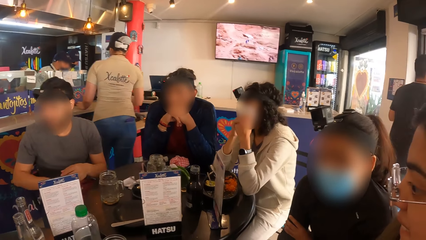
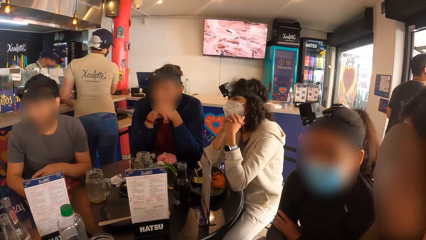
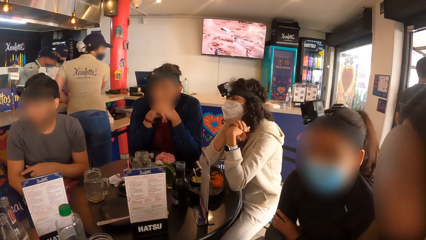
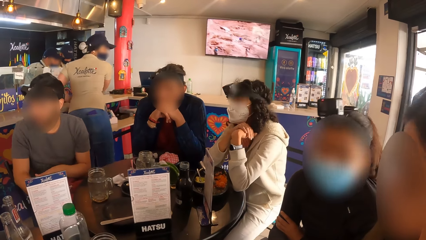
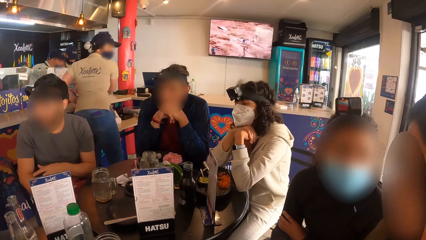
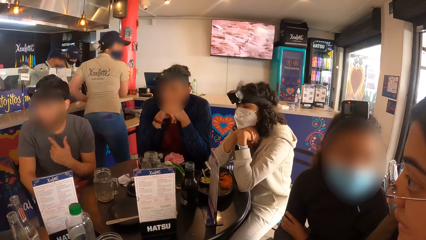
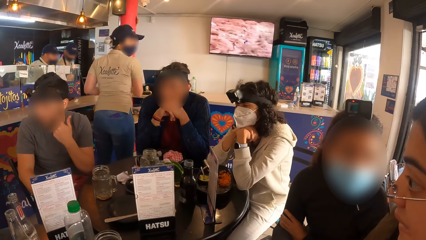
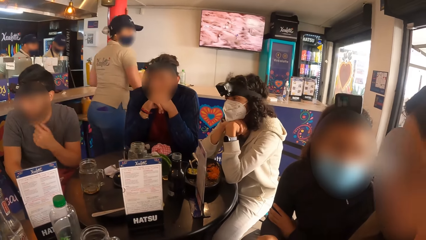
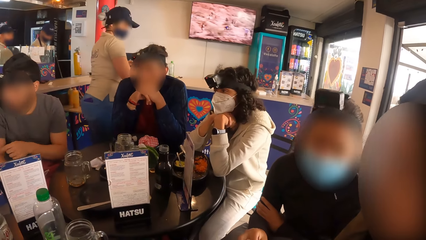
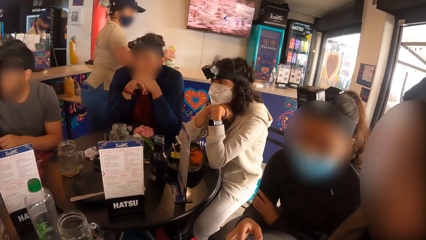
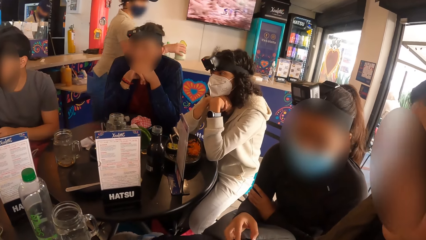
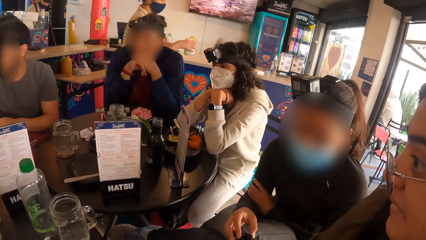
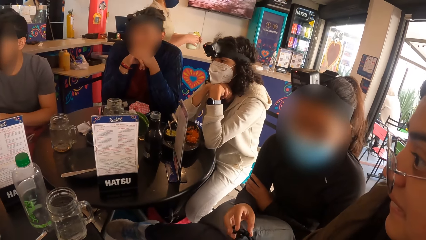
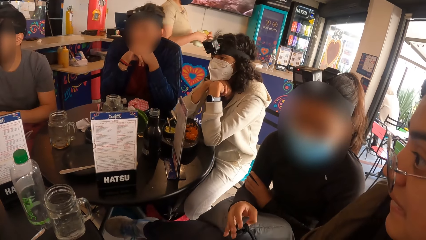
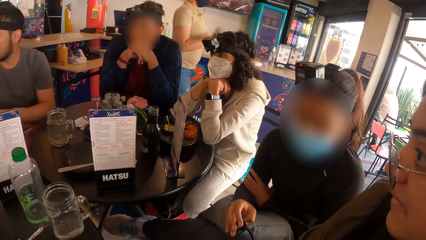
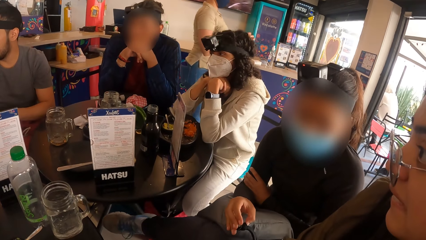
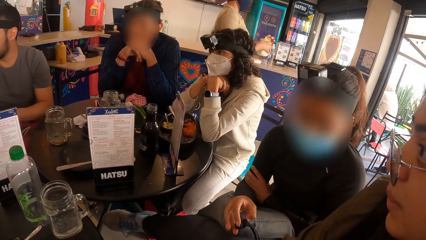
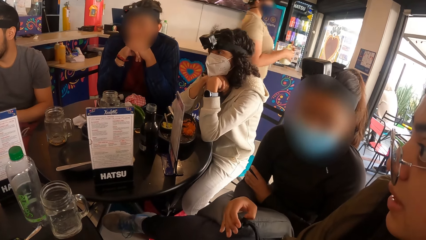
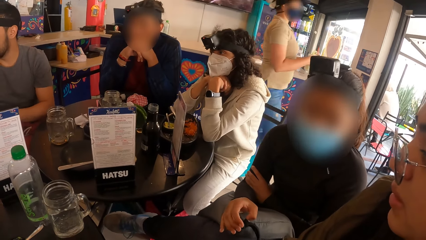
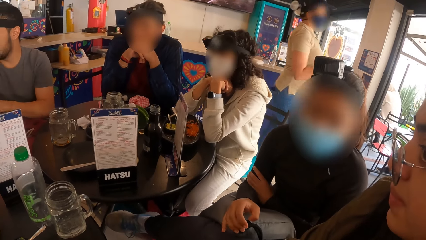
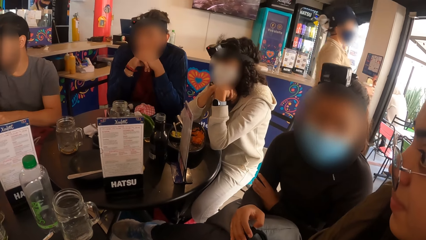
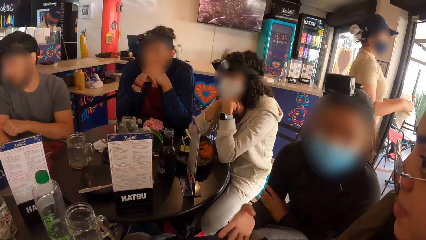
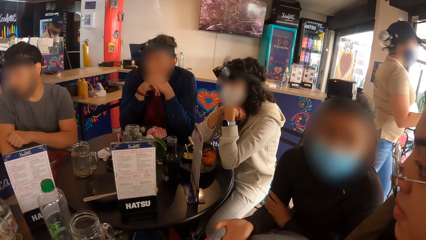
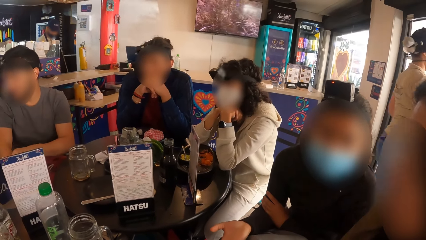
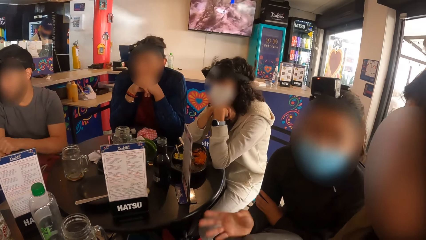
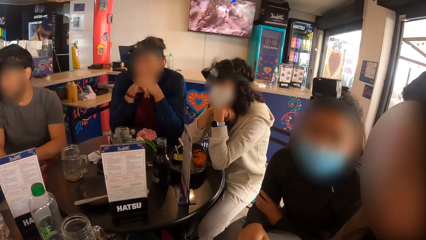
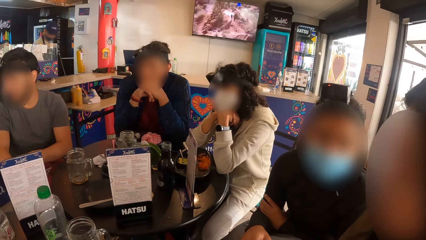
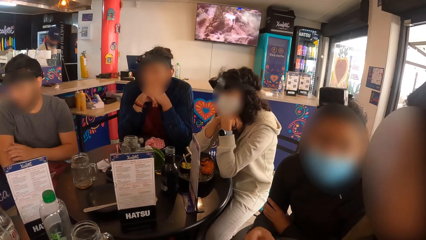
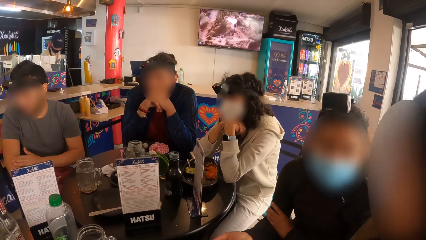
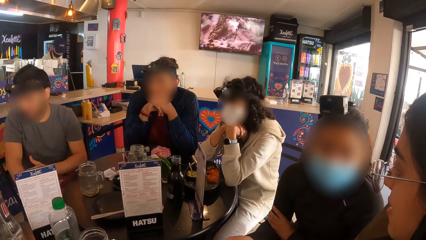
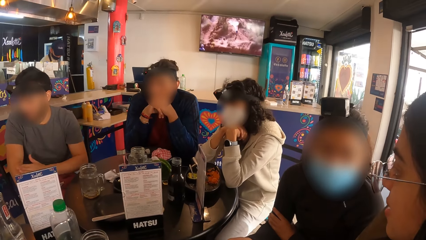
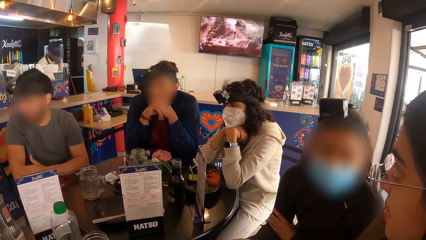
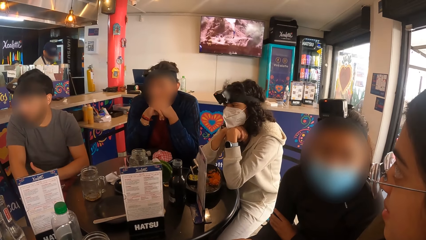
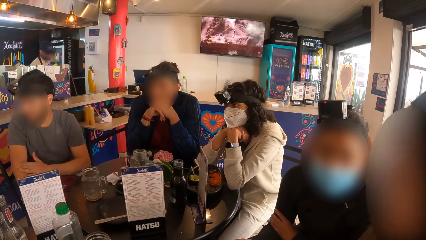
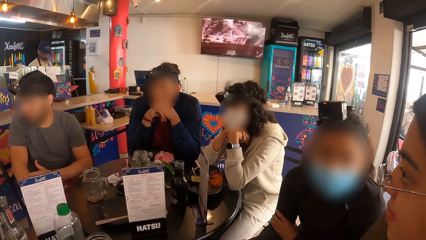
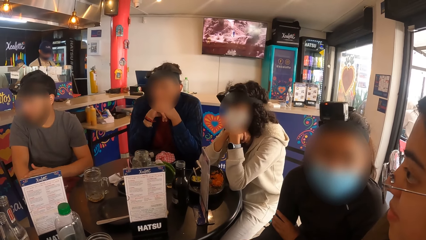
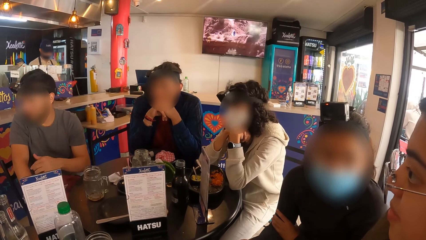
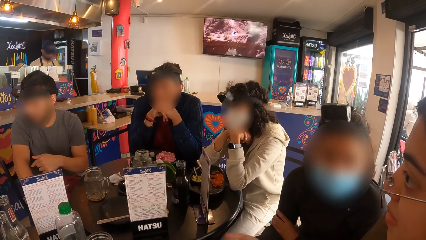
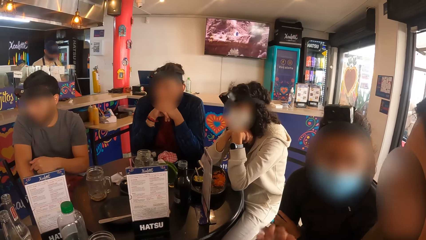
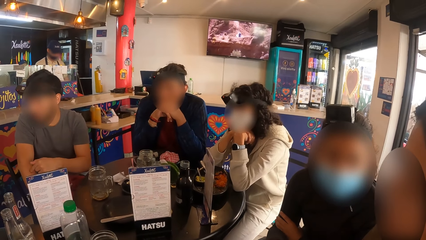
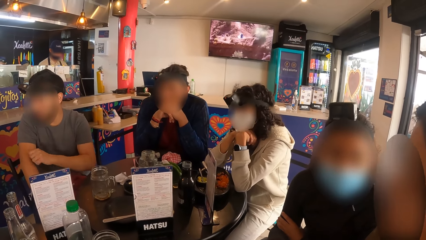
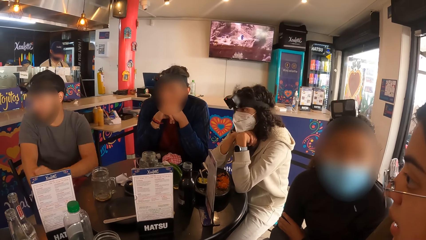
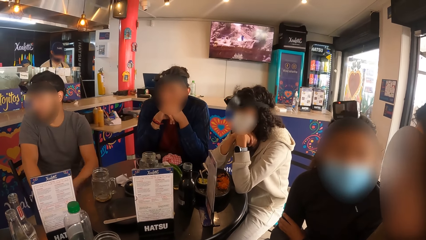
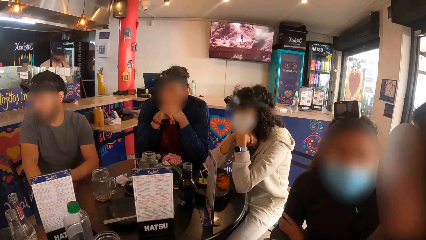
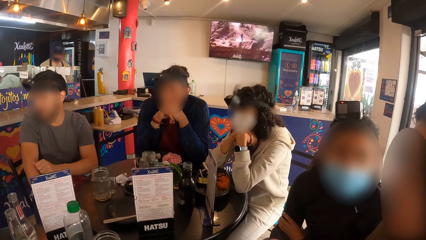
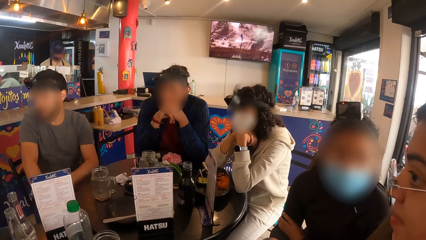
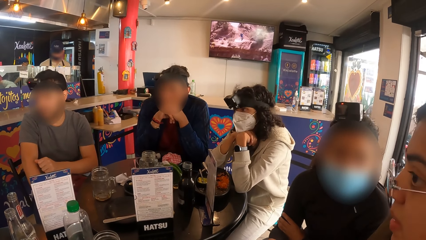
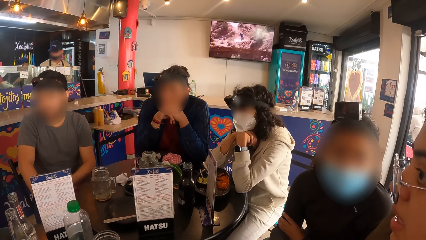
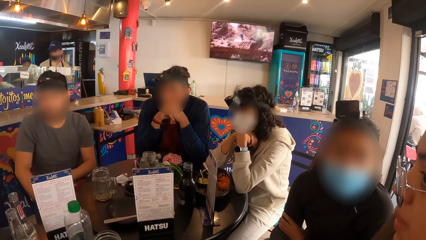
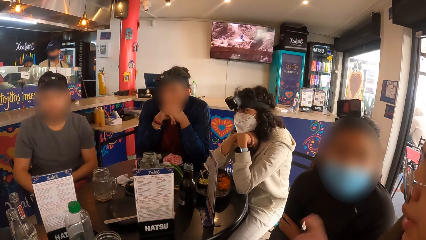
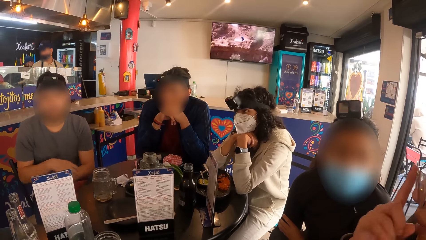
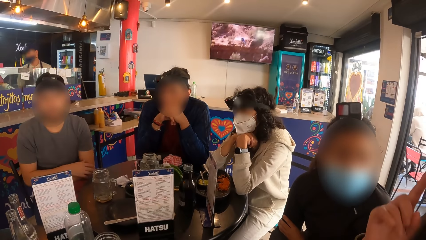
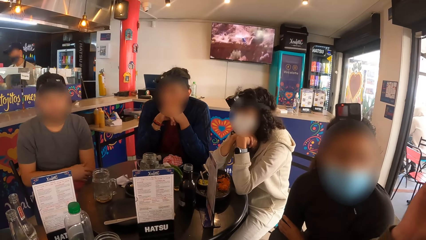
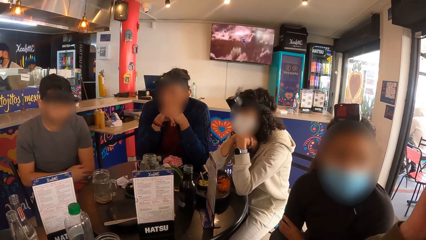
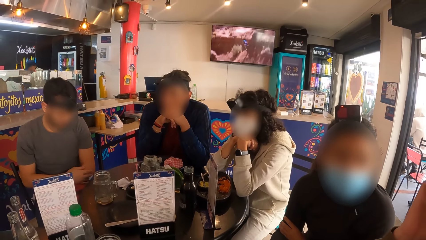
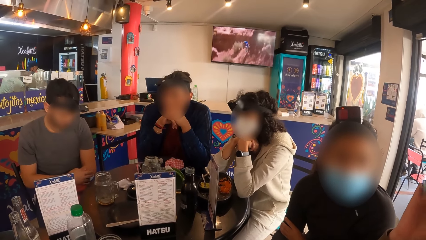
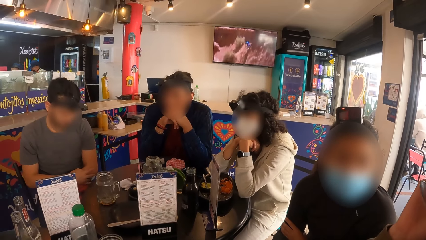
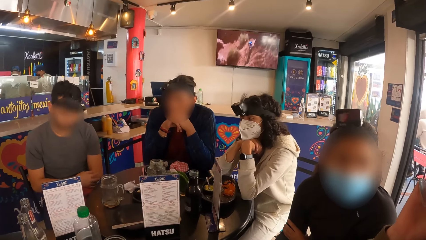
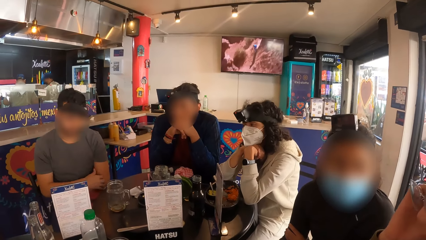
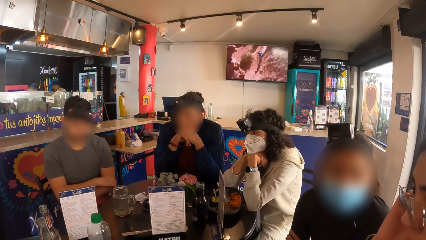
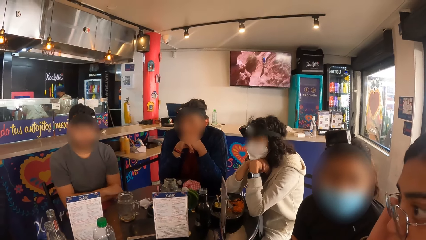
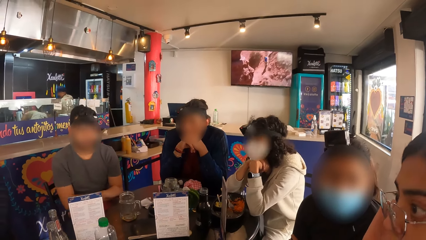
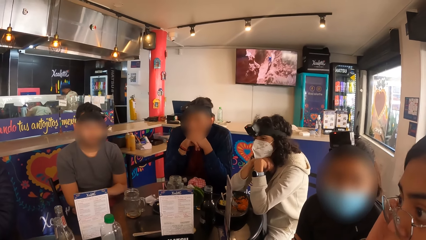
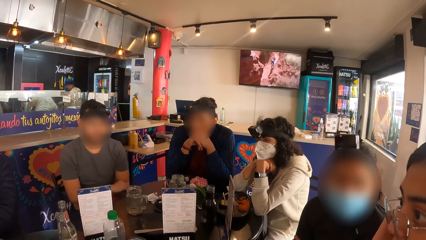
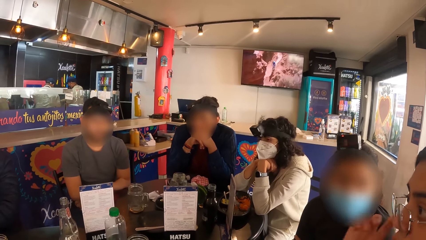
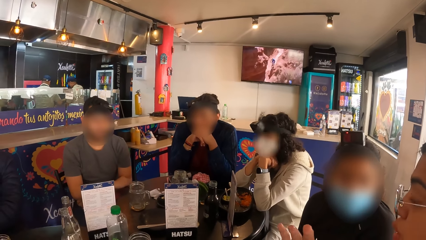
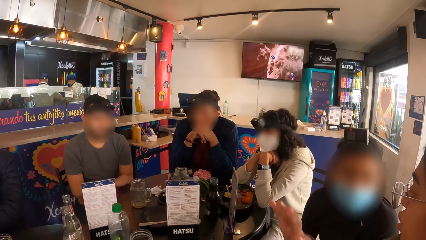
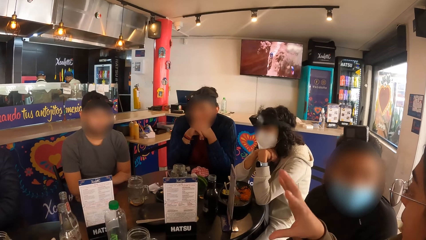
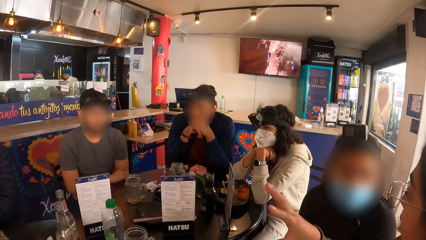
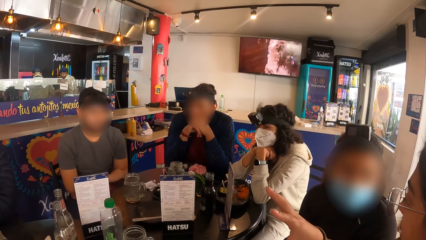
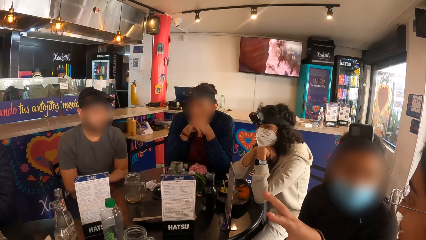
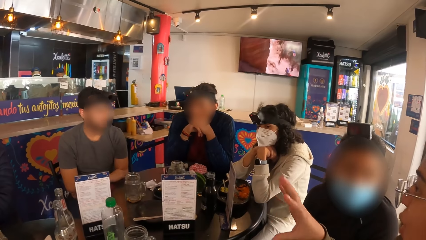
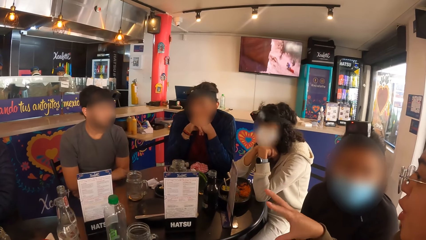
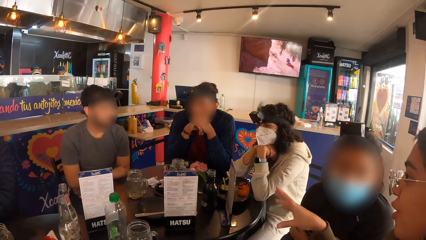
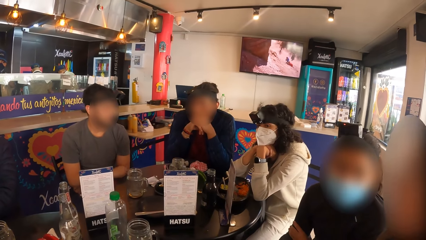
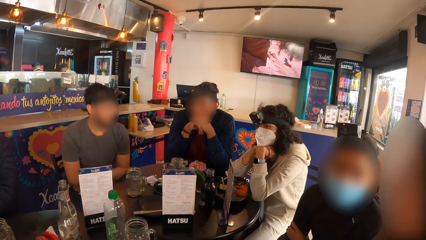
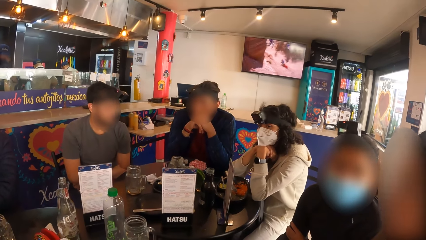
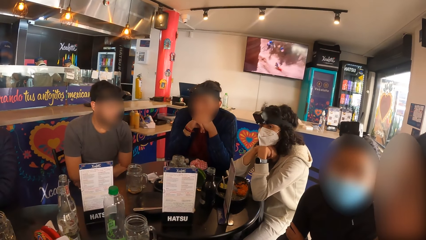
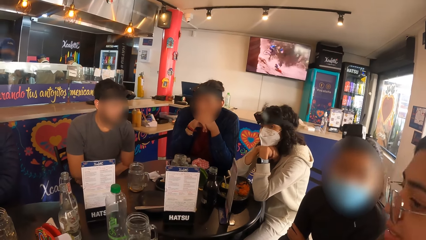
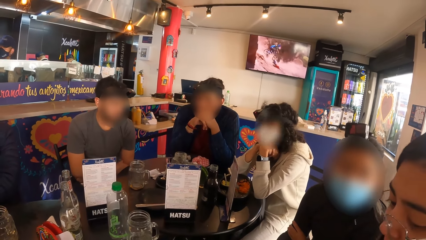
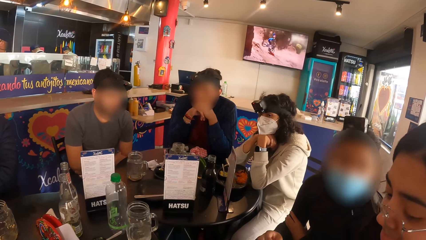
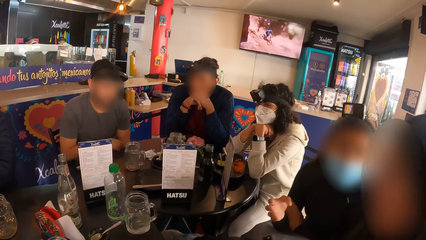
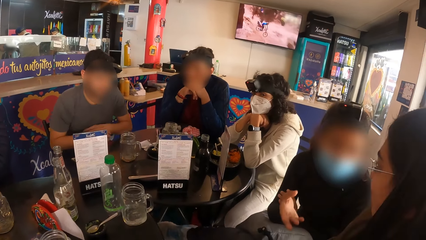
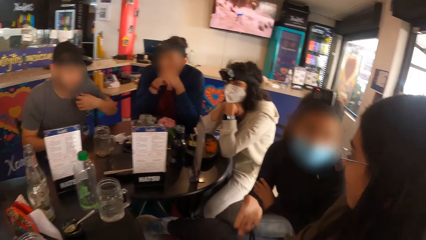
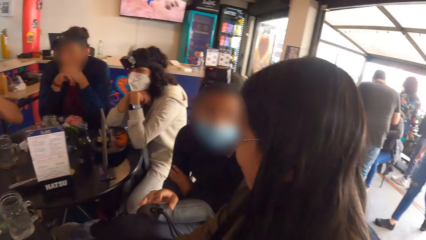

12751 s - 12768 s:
The camera wearer watches the television. A woman holds the bottle. The woman touches her face with her right hand.
